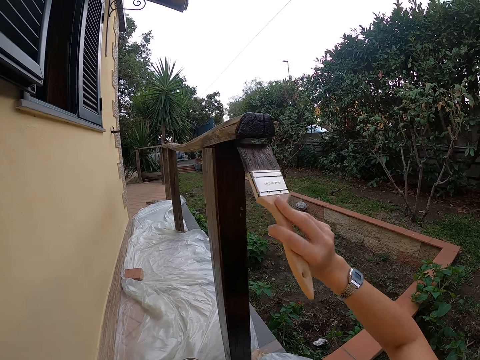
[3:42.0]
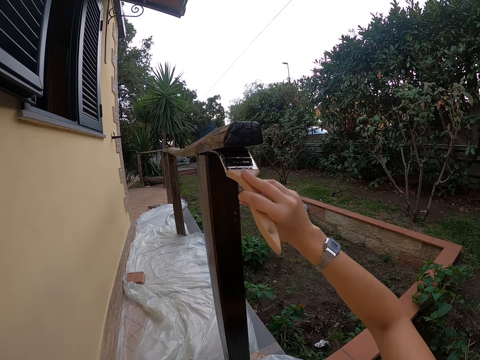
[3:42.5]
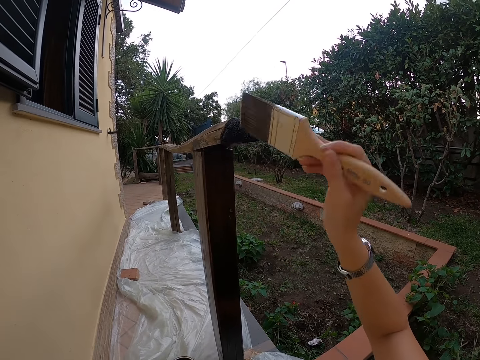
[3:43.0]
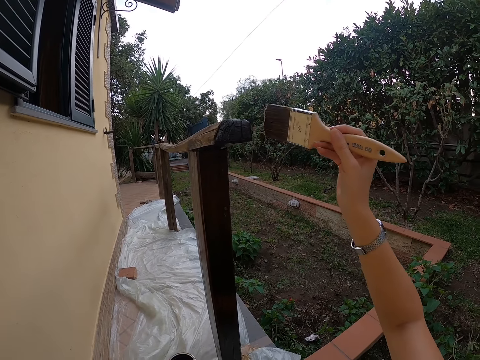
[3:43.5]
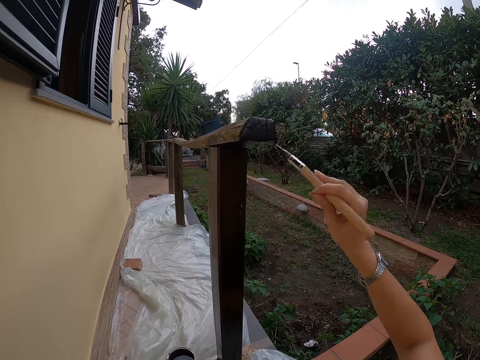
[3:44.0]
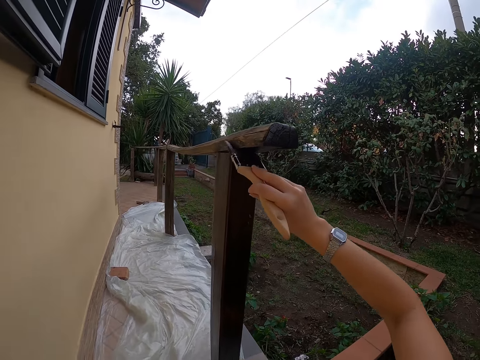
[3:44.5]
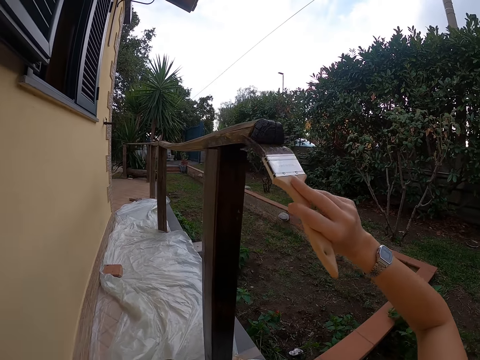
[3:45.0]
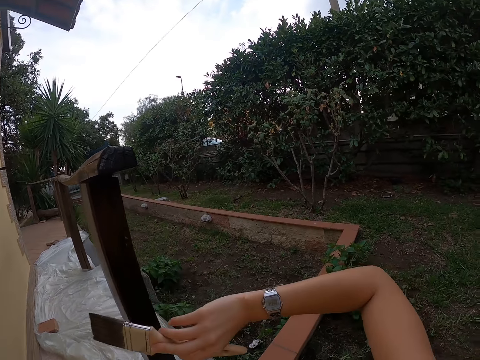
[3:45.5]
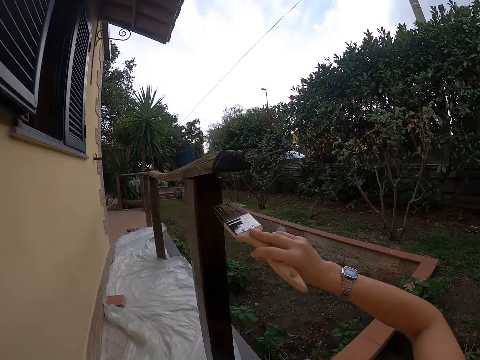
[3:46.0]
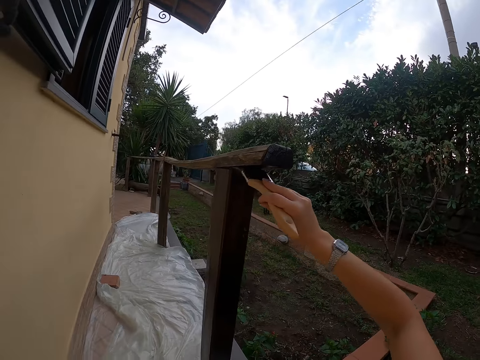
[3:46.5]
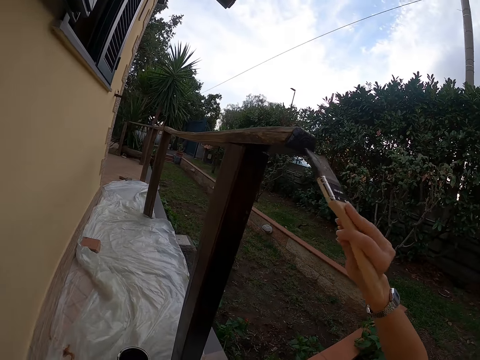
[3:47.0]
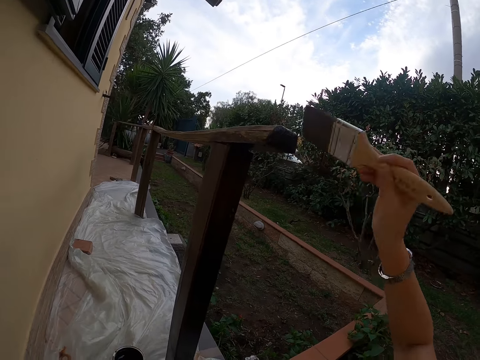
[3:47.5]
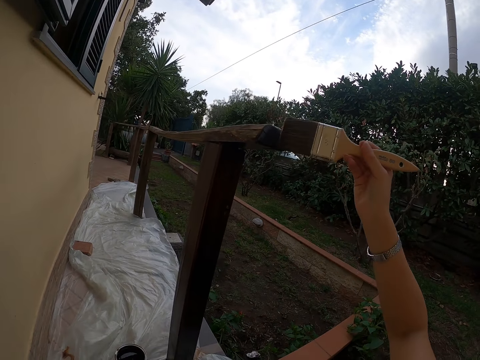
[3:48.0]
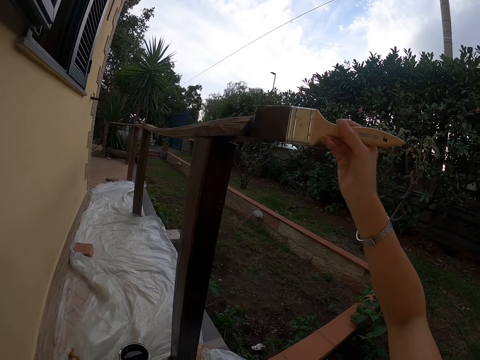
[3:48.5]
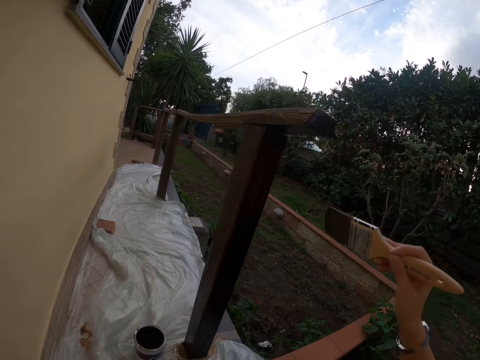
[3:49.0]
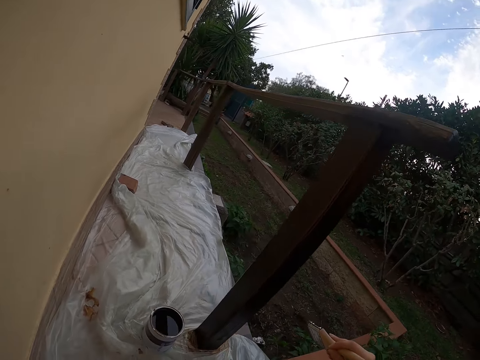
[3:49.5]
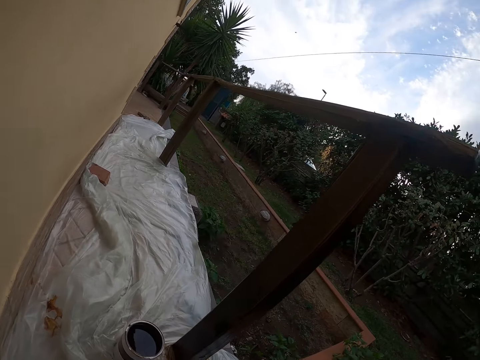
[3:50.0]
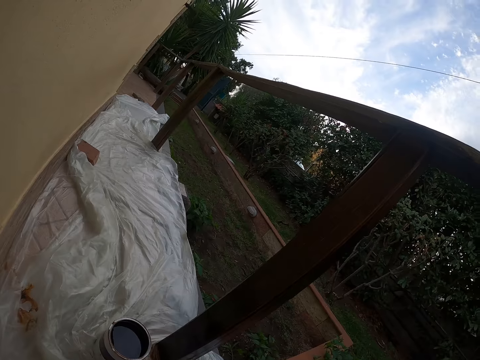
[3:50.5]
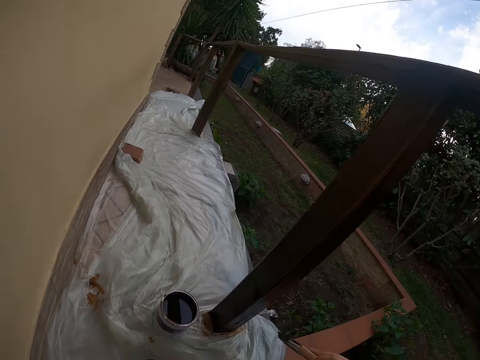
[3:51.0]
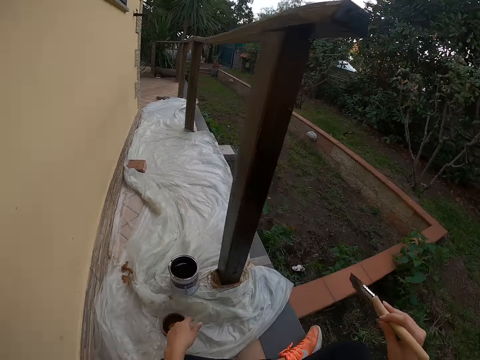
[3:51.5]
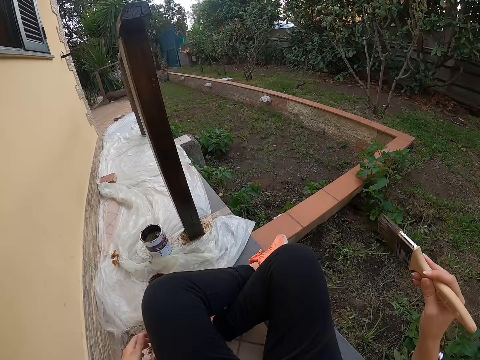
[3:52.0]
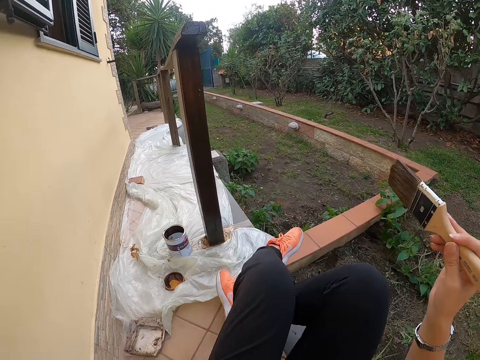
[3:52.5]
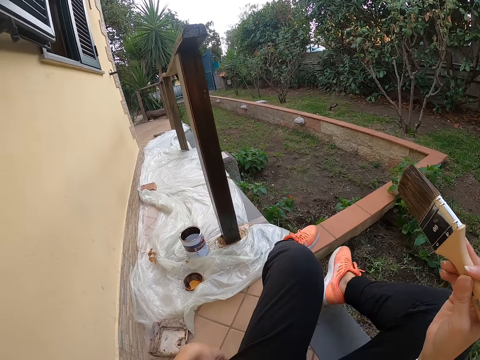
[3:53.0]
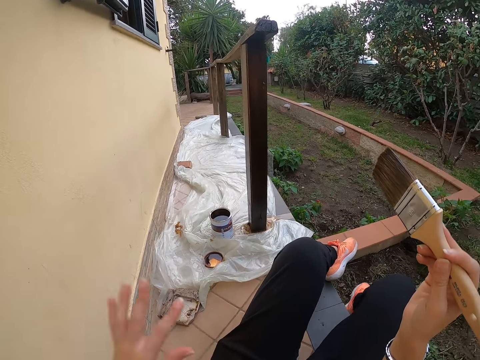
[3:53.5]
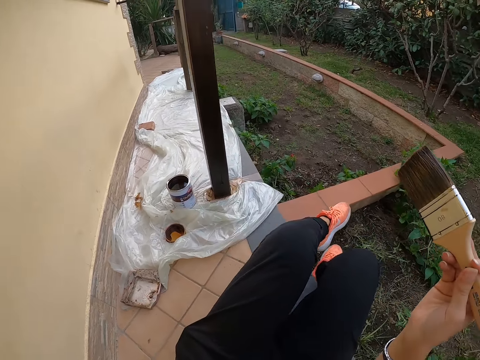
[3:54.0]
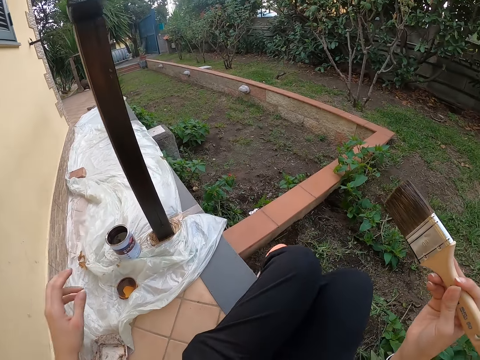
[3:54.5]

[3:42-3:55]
The camera wearer pulls the brush off the wood rod. He moves on the floor. He stretches his legs.

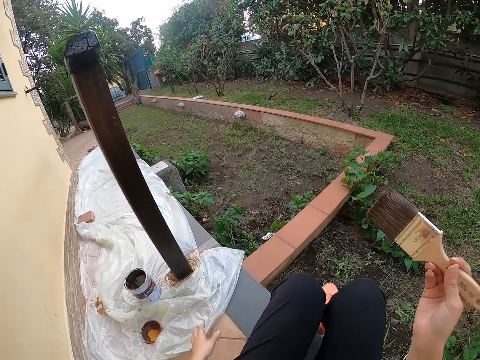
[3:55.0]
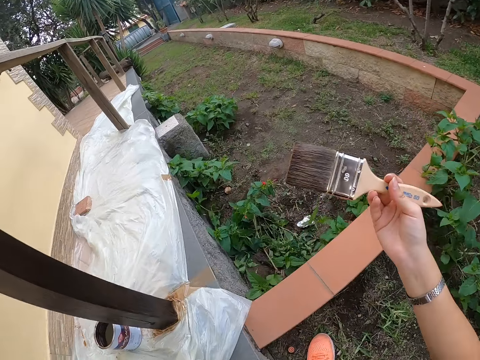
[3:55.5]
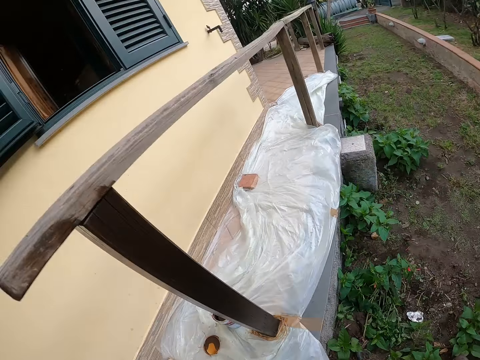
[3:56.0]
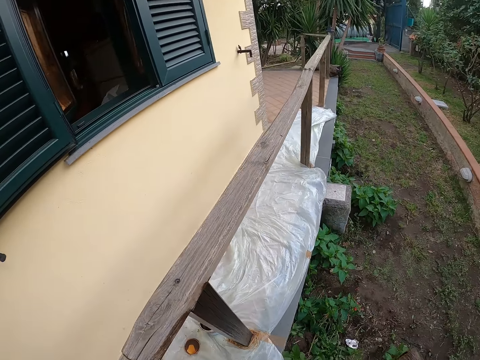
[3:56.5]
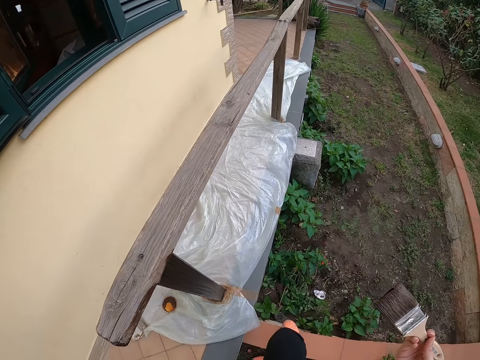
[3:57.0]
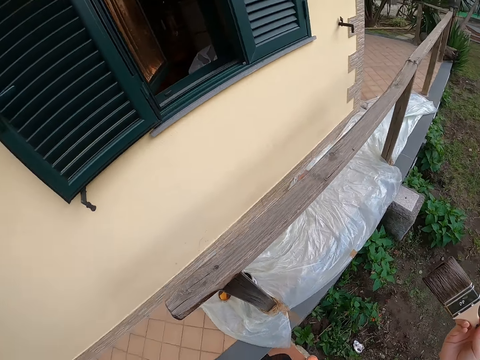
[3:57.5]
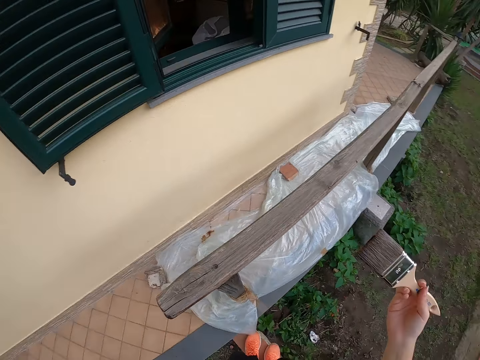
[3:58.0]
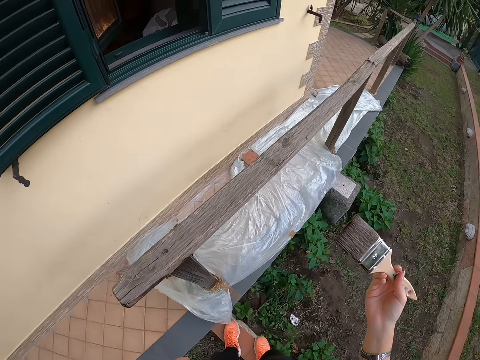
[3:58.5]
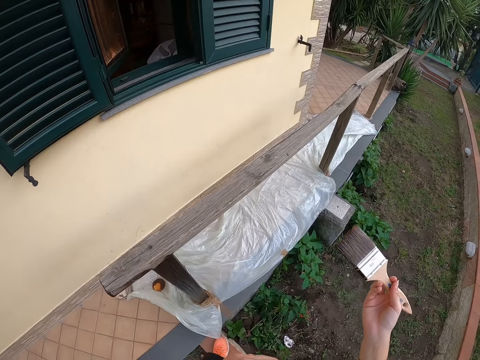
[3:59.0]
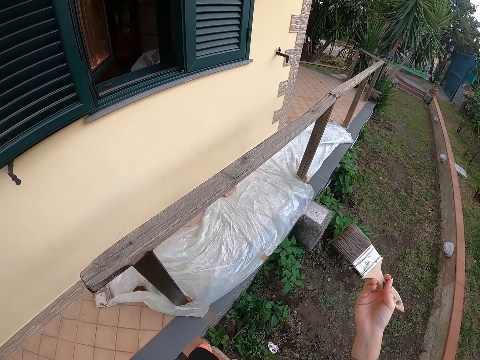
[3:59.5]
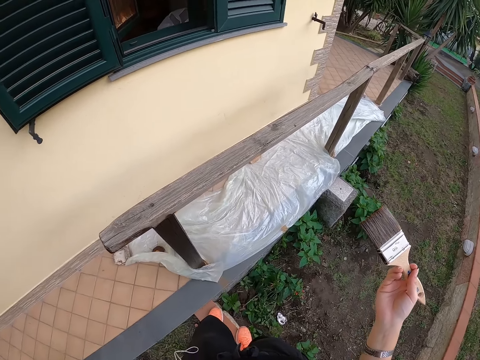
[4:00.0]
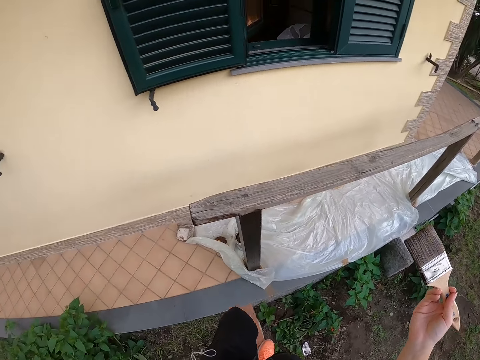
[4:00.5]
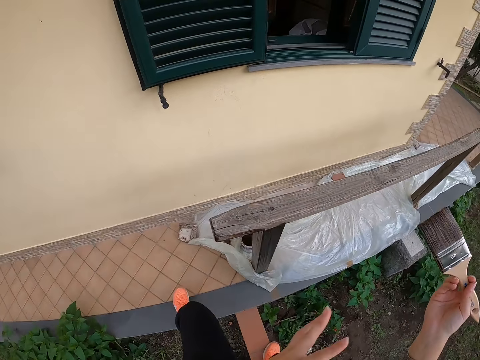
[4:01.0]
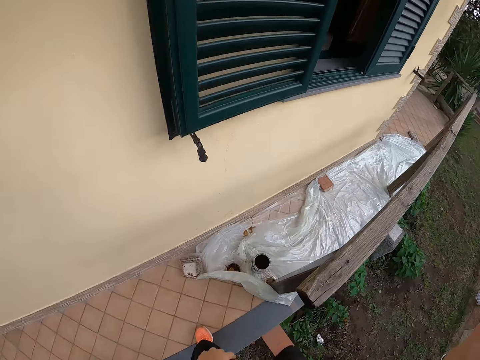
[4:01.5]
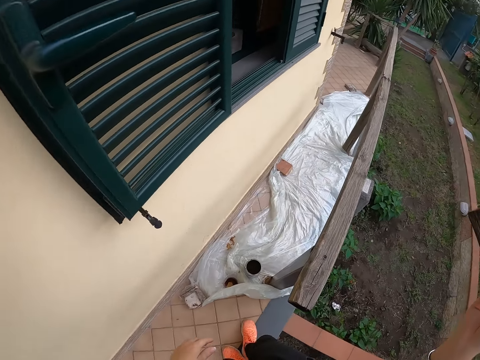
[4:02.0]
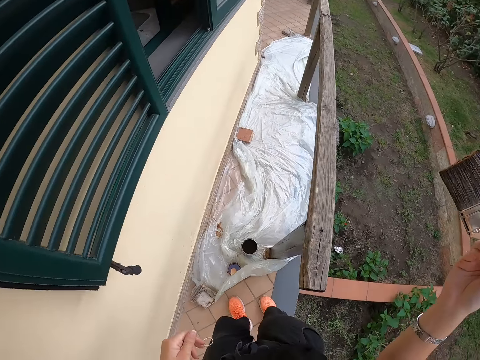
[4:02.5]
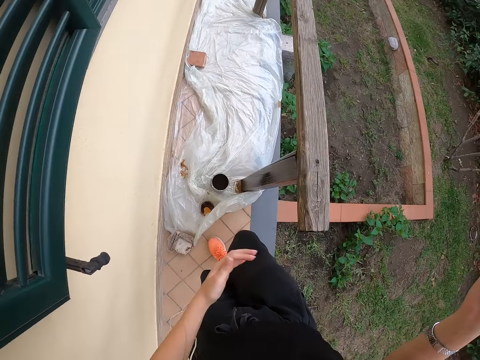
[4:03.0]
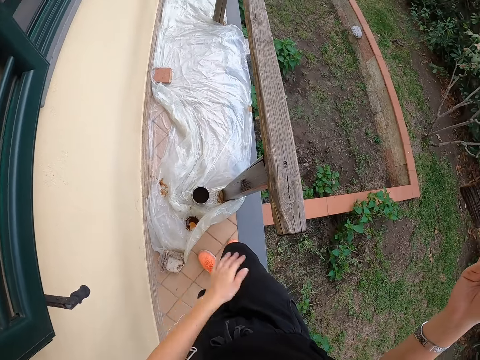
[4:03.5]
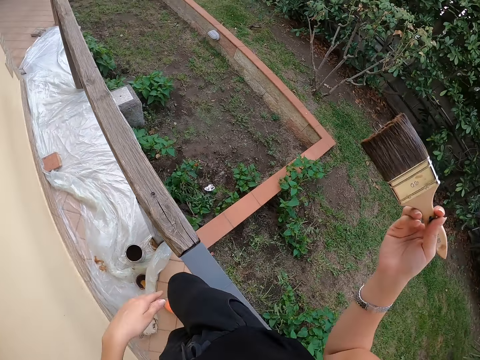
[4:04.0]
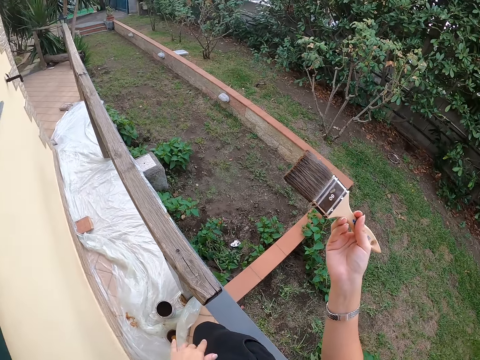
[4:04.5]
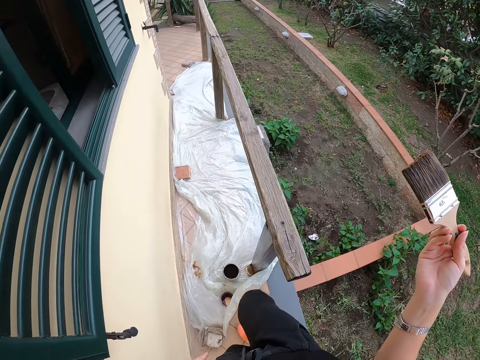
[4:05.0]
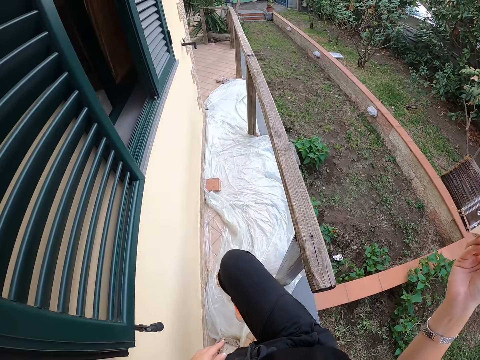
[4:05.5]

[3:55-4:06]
The camera wearer arises from the floor. He walks around the area. He steps on the floor and walks around the wood rod. He wipes his pants with his hand.
